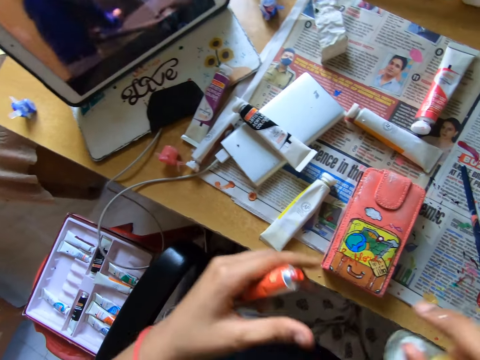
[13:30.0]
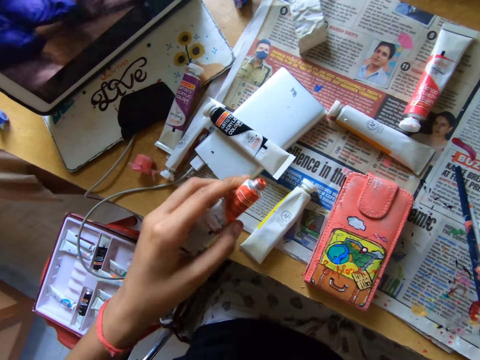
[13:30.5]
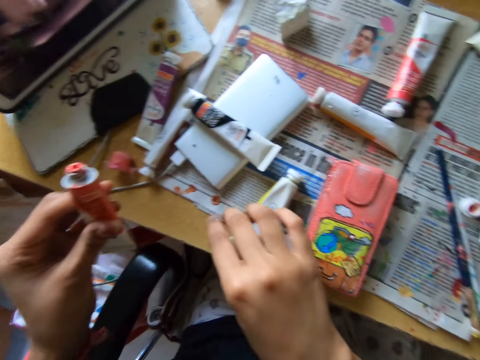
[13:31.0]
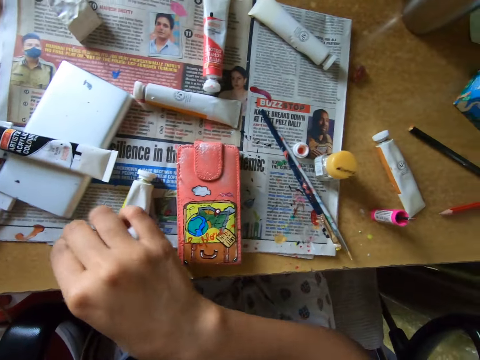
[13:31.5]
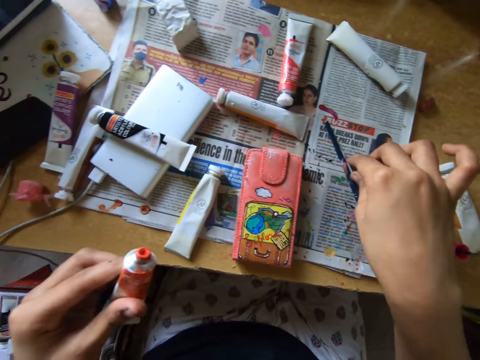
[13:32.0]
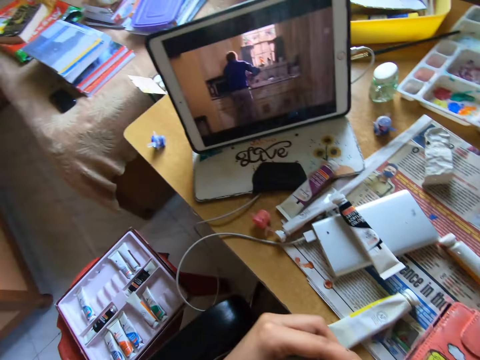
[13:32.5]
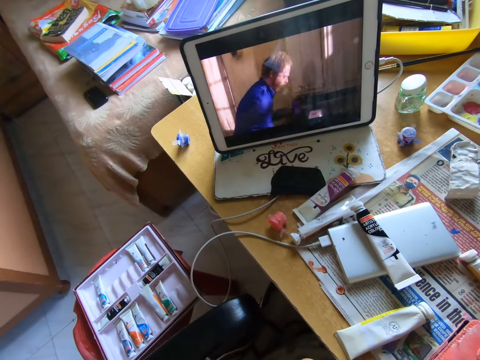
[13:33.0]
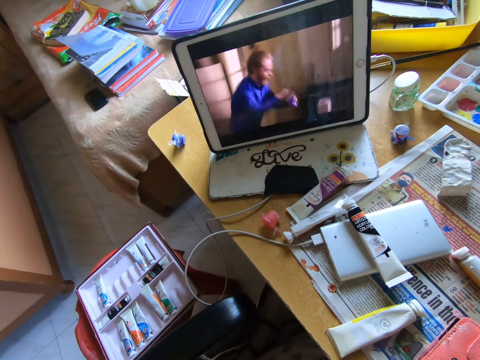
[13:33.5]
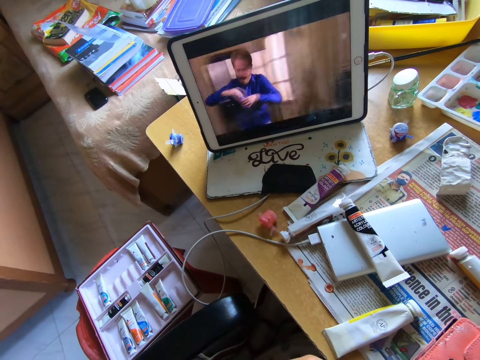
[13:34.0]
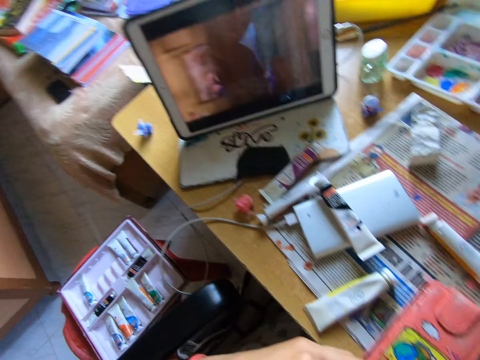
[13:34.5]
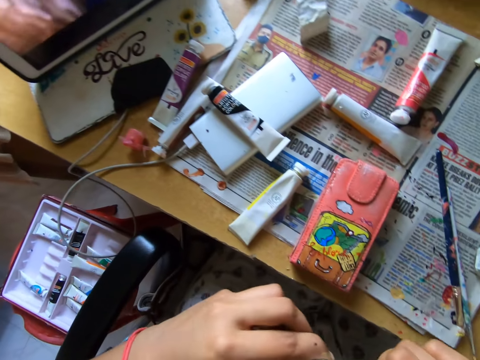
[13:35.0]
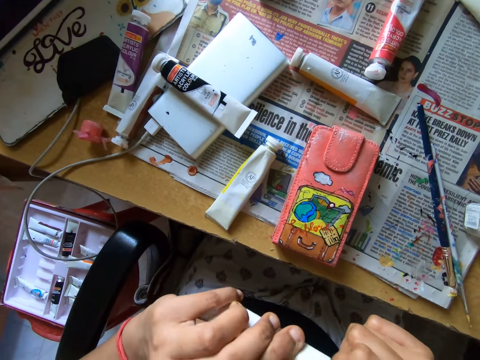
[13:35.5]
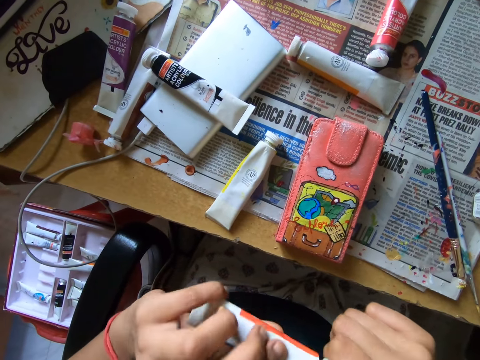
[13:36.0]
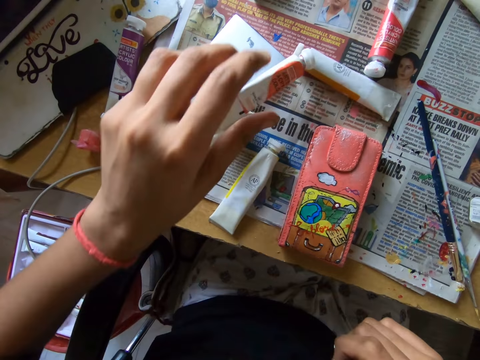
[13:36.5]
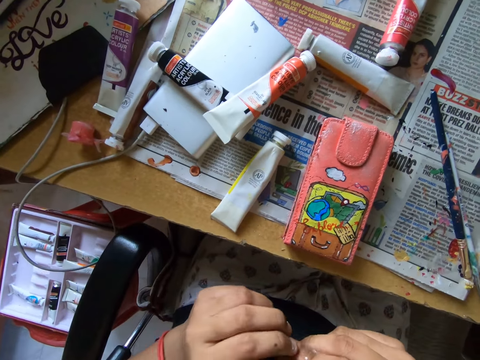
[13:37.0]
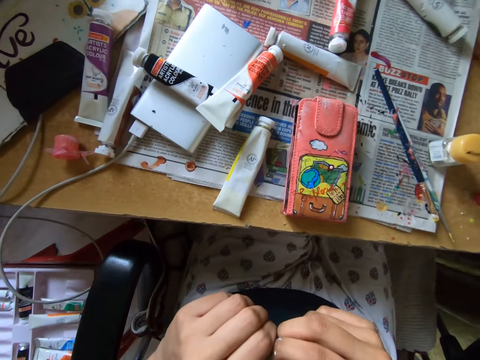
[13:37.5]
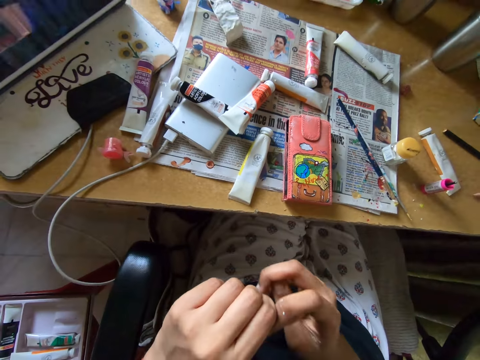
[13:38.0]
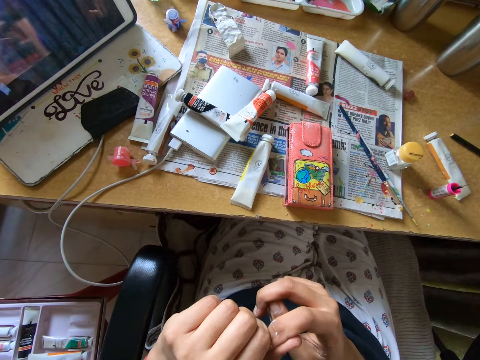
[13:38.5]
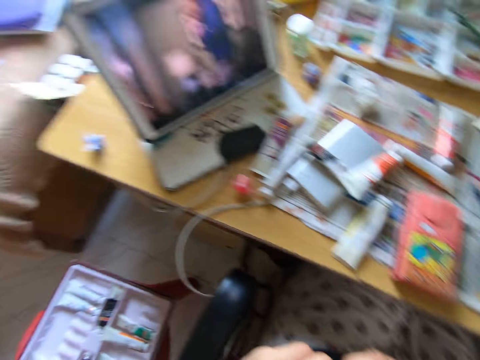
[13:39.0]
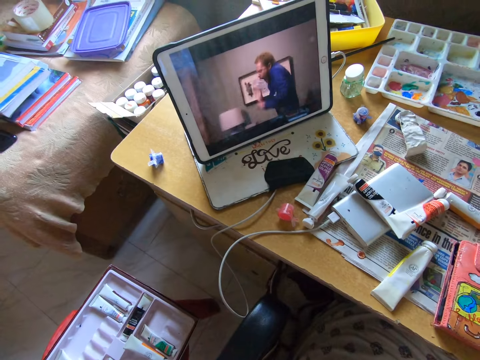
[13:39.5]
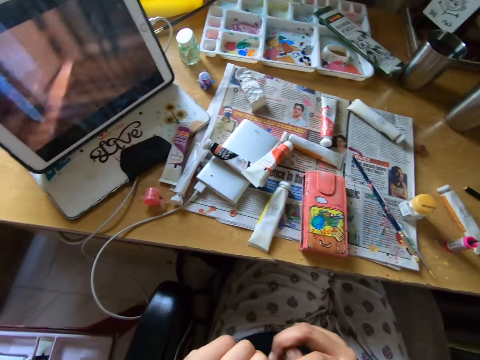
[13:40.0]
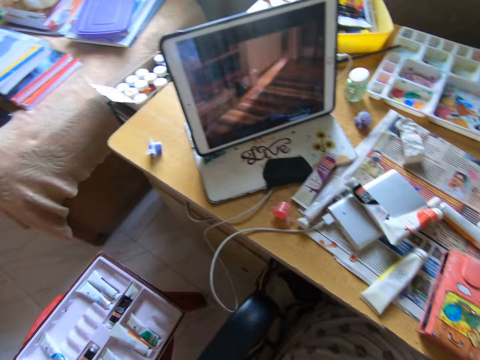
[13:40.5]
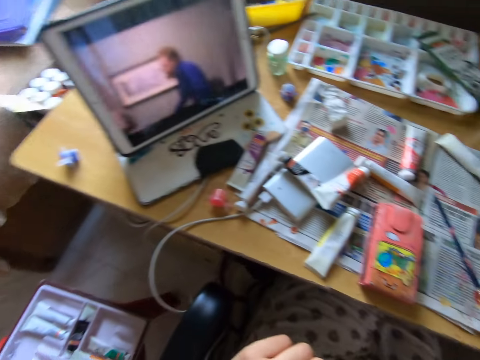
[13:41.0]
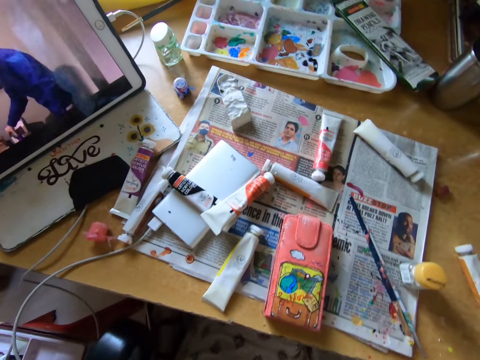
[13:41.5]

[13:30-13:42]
The camera wearer moves the tube cover. They pick up a dry paint on a newspaper. They put down the dry paint on the newspaper. They watch a movie on a tablet. They close a paint bottle with a lid. They put down a paint brush. They drop the tube on the table. They hold hands together.

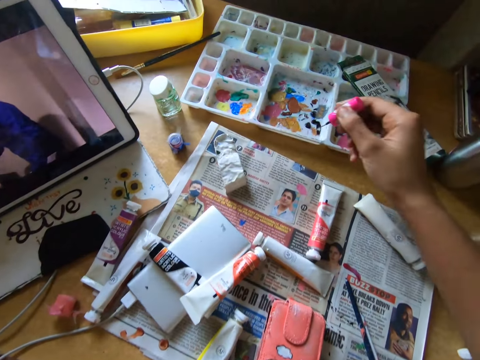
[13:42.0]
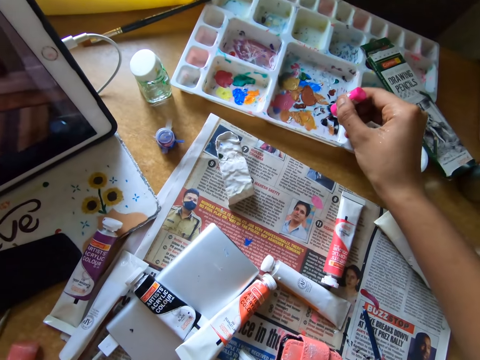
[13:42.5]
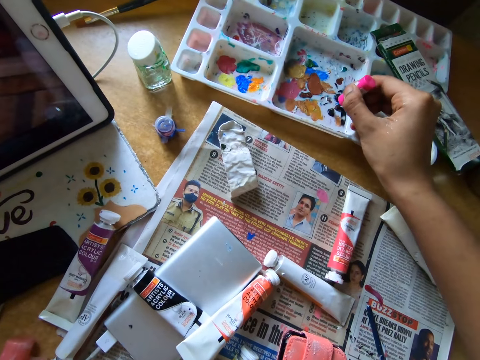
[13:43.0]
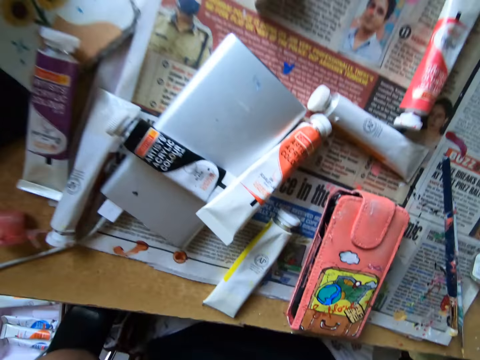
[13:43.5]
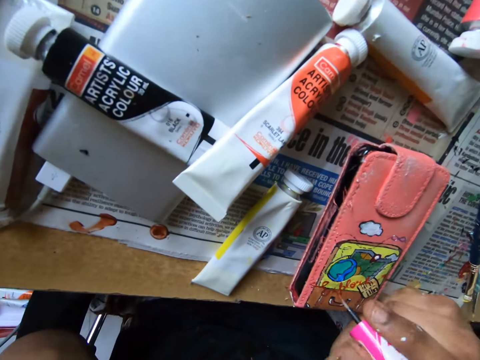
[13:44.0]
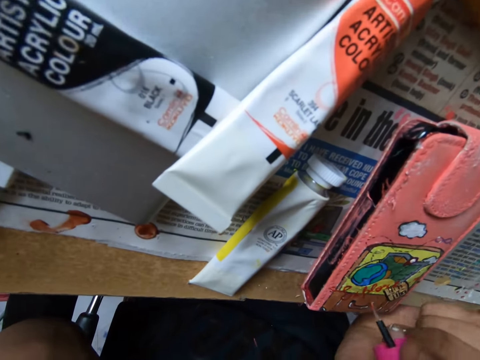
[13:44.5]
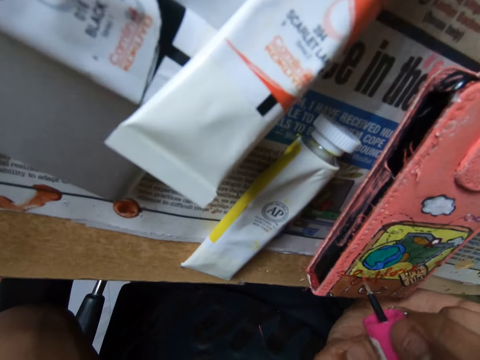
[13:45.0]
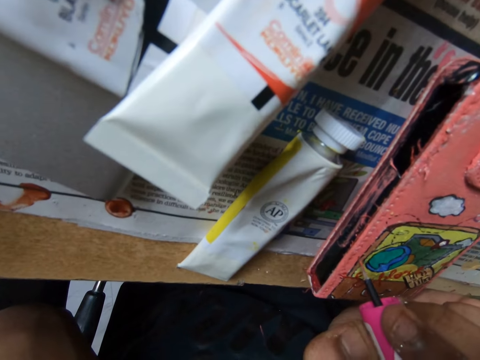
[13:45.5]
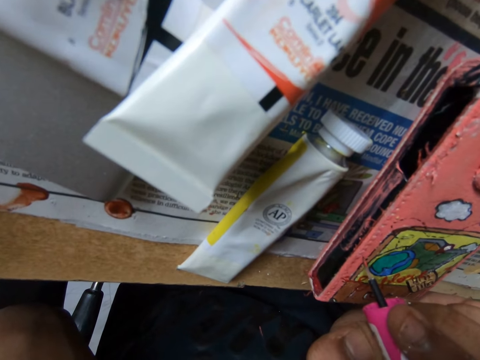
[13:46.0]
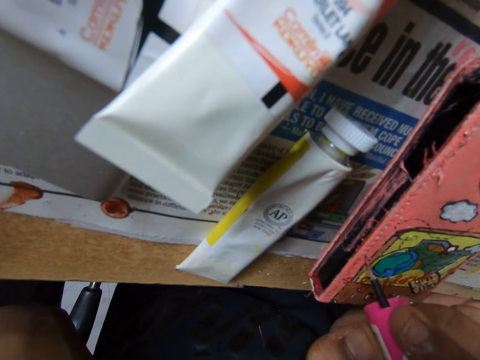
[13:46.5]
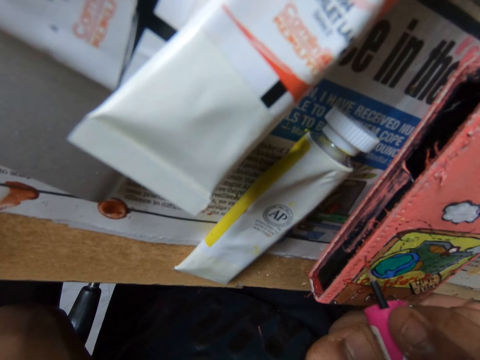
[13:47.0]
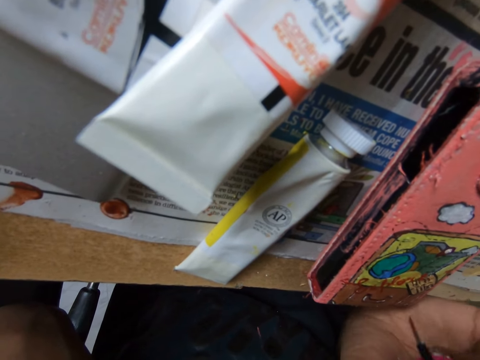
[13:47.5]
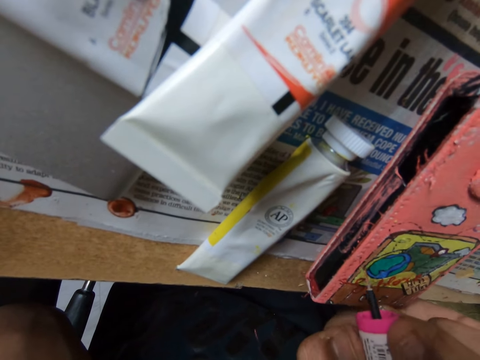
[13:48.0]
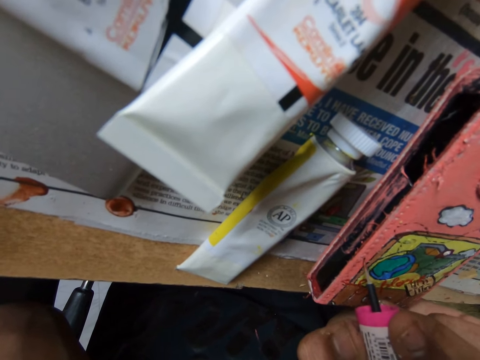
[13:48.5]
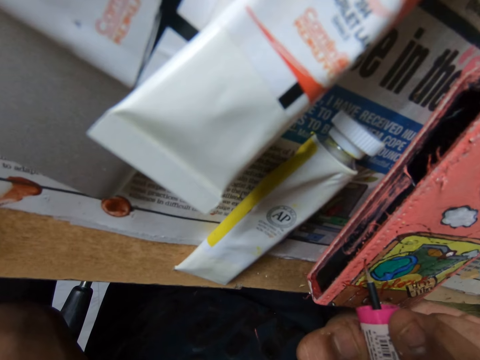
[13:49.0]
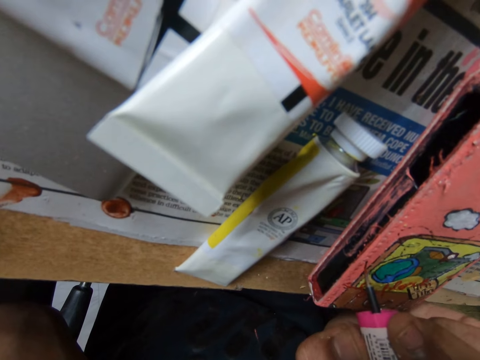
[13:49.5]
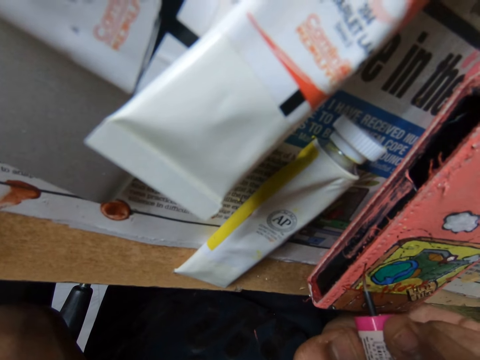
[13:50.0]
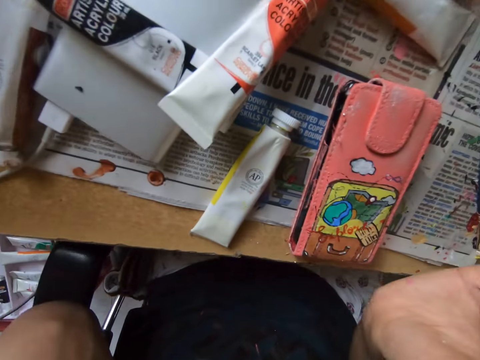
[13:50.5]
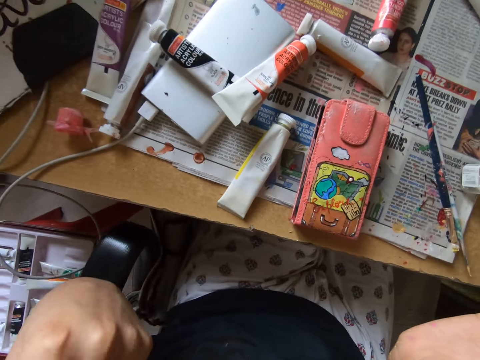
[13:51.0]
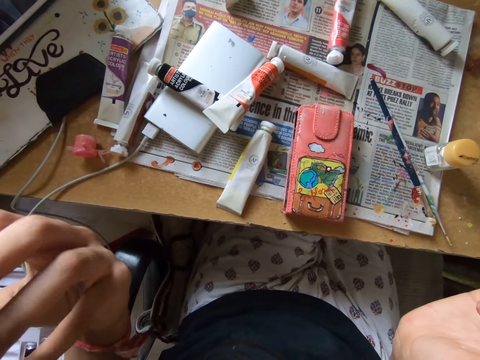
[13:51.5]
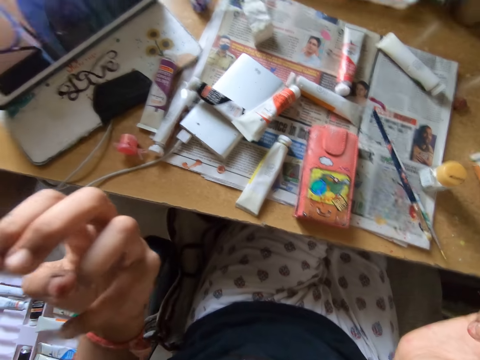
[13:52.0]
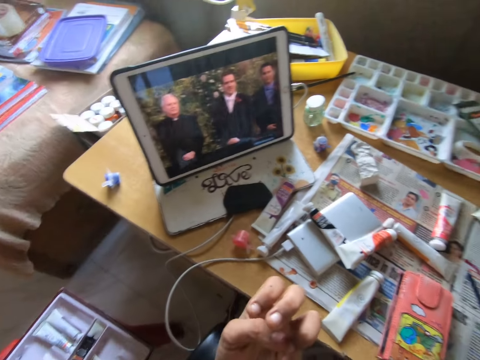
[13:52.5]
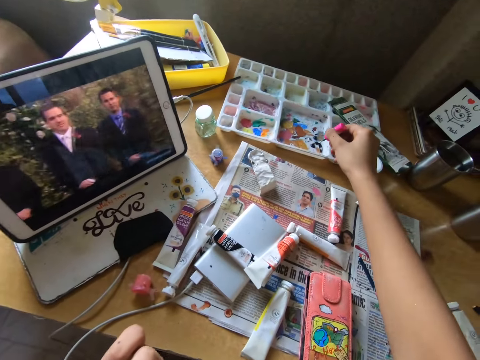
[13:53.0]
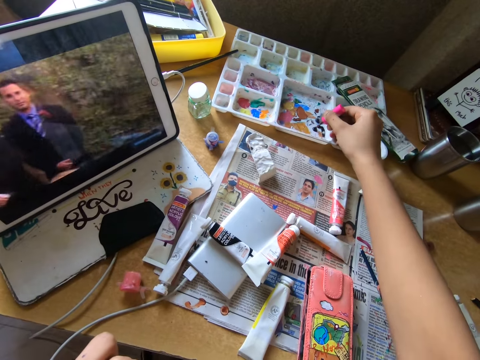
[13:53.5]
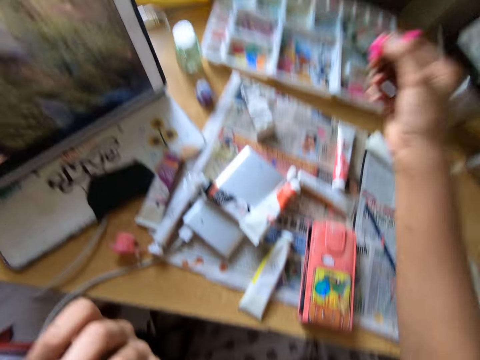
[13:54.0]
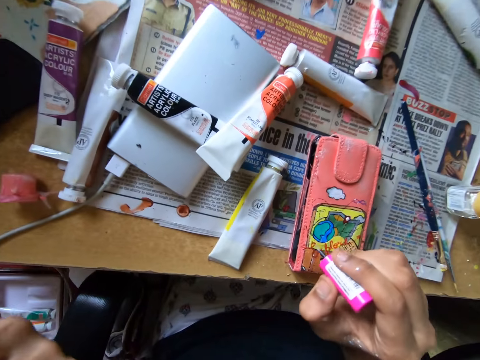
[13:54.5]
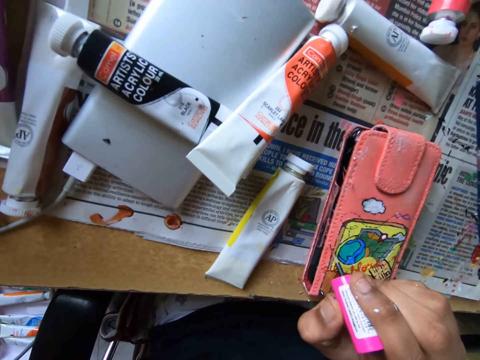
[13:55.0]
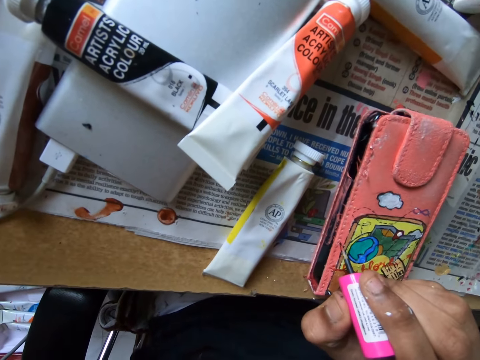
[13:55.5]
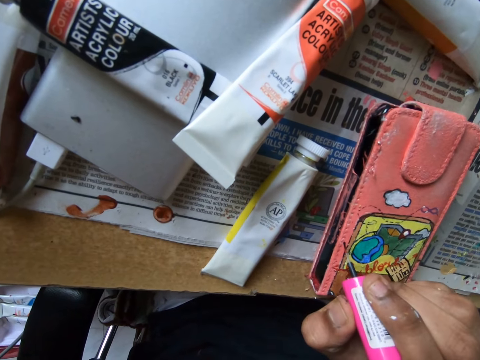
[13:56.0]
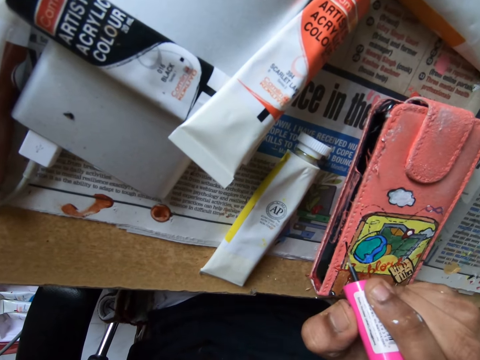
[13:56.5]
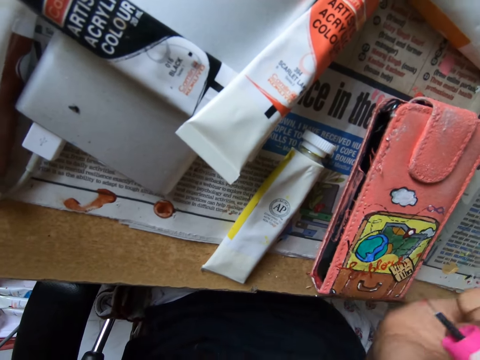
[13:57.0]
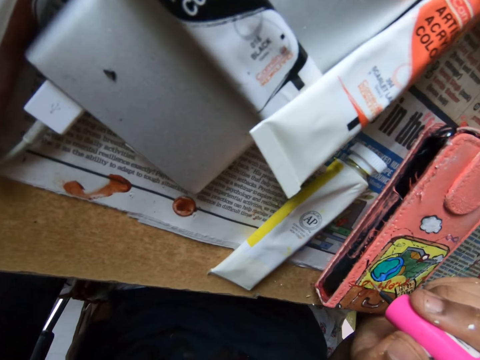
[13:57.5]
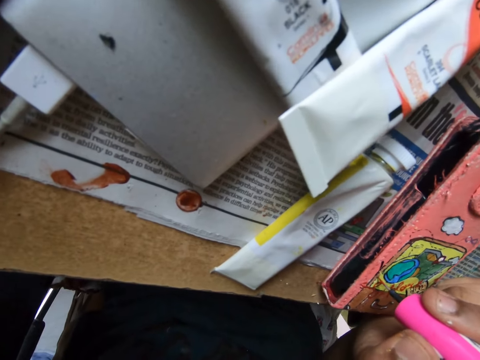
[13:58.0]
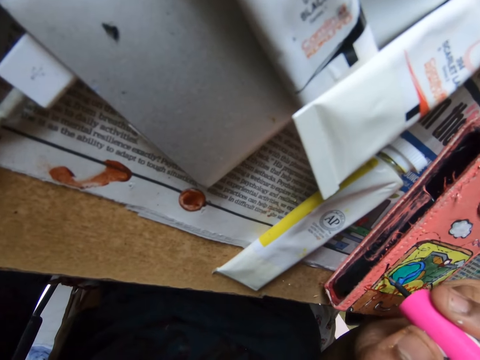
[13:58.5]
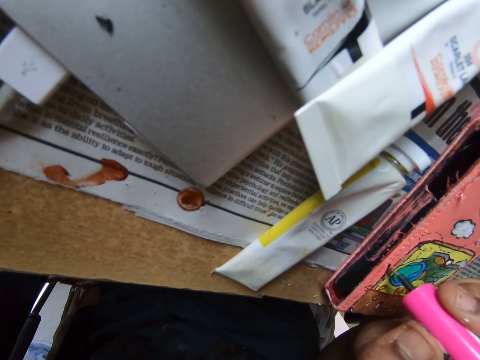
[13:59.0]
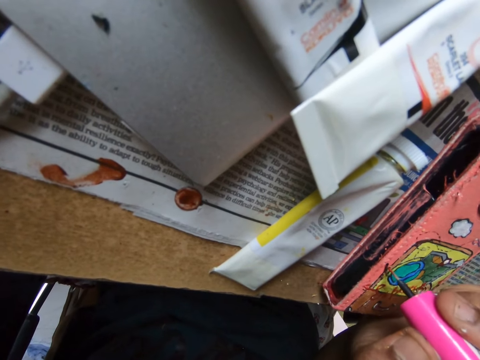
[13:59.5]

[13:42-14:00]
The camera wearer scoops paint on a paint tray with a paint brush. They paint the phone case with the paint brush. They scoop paint on the paint tray with the paint brush. They continue to draw on the phone case with the paint brush.
